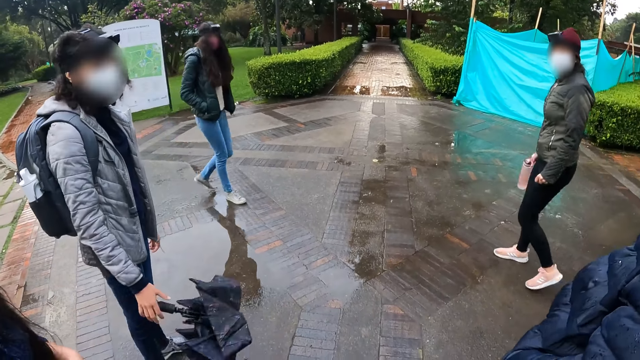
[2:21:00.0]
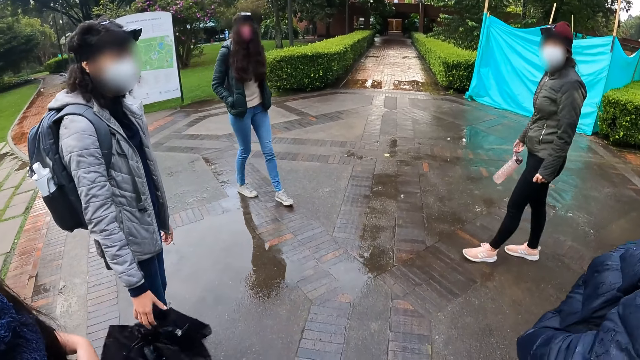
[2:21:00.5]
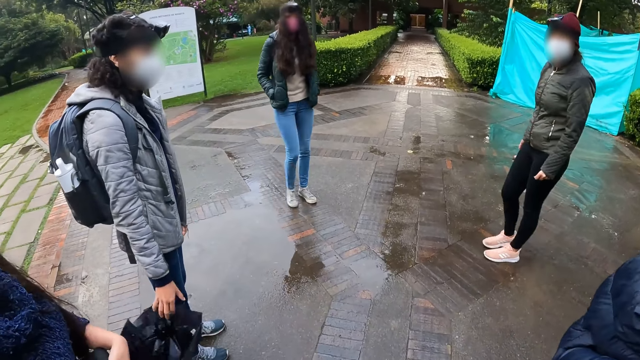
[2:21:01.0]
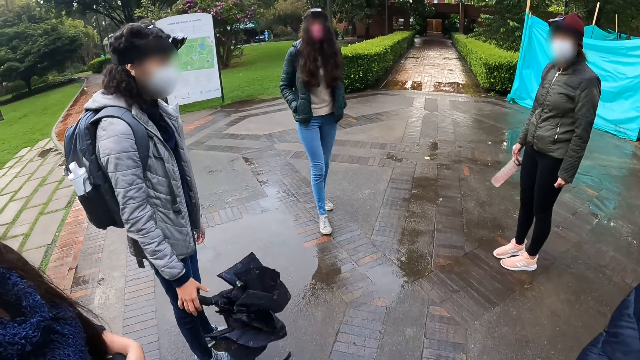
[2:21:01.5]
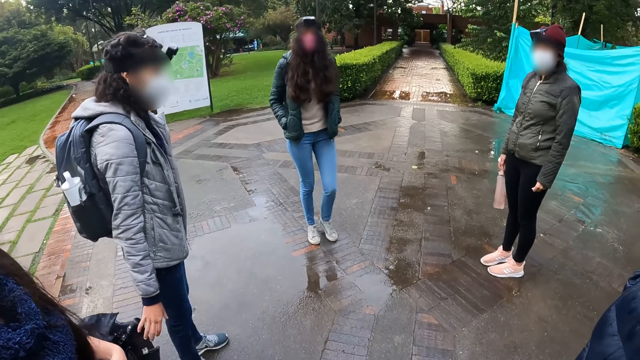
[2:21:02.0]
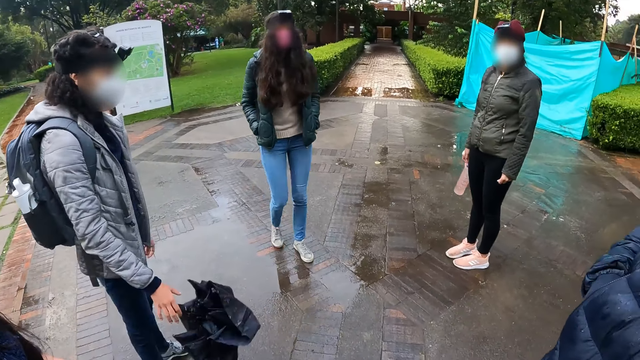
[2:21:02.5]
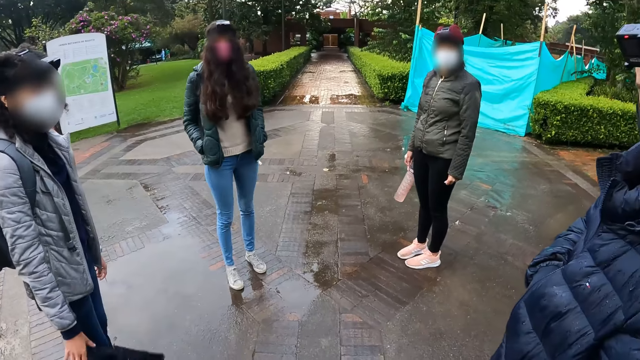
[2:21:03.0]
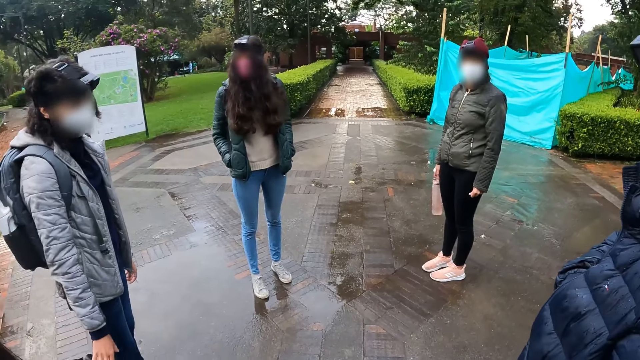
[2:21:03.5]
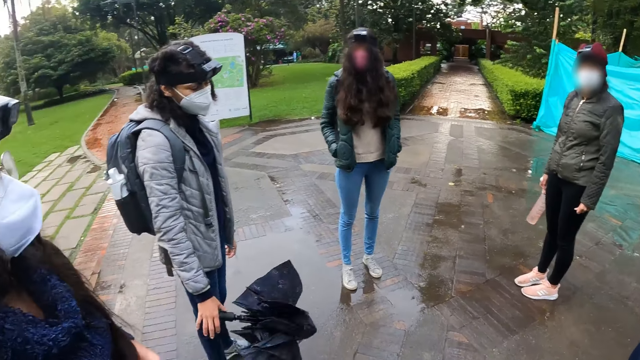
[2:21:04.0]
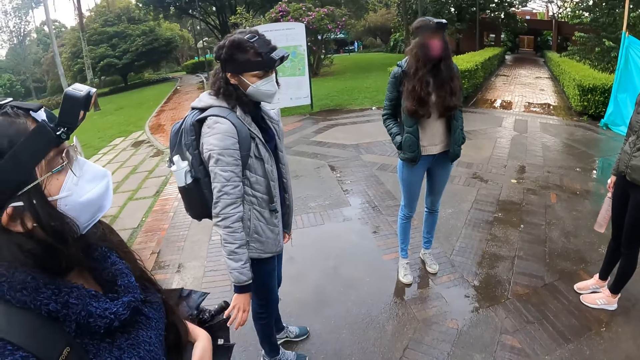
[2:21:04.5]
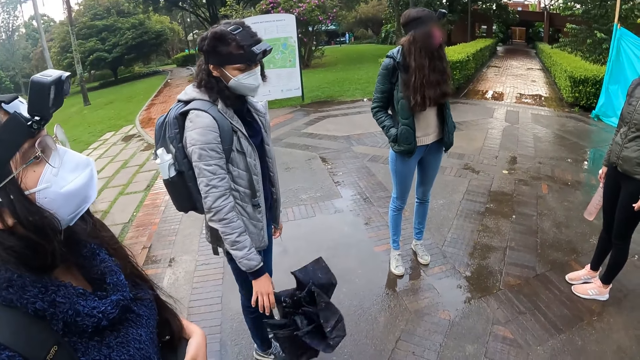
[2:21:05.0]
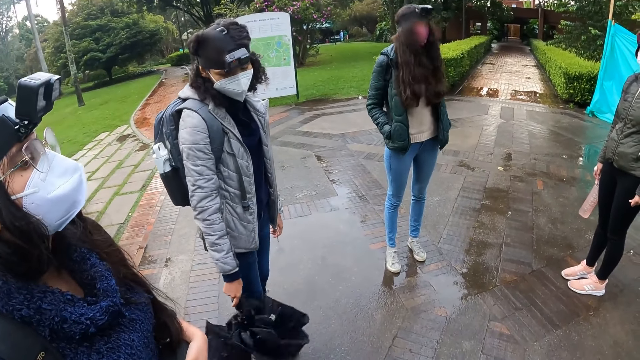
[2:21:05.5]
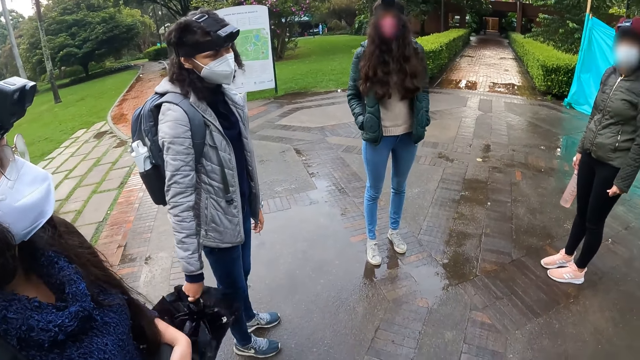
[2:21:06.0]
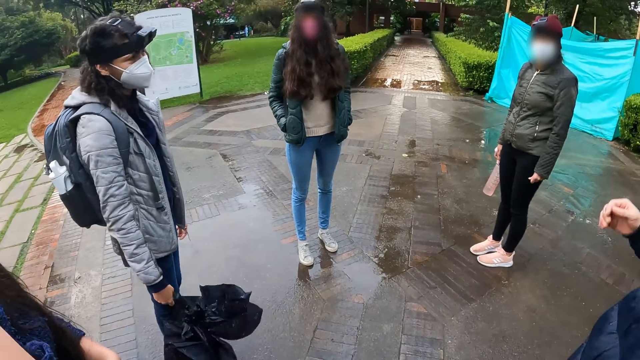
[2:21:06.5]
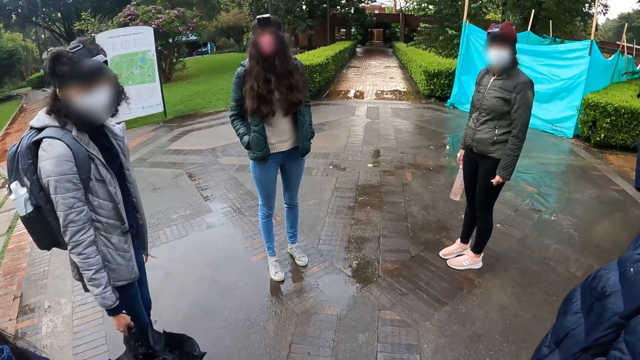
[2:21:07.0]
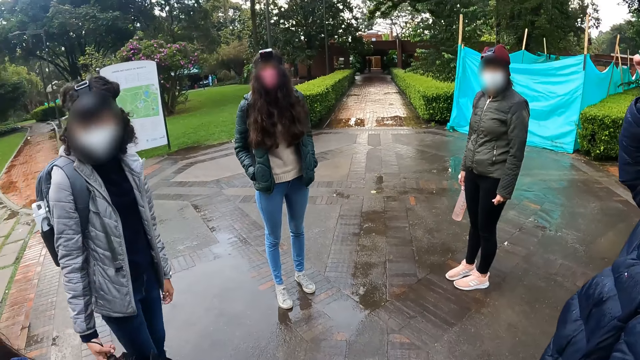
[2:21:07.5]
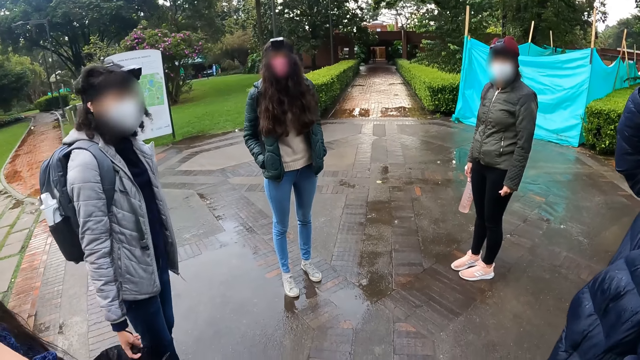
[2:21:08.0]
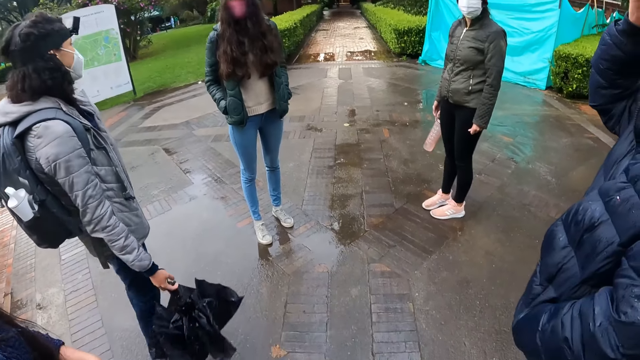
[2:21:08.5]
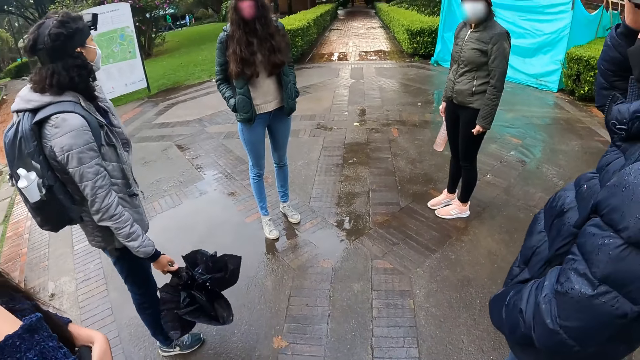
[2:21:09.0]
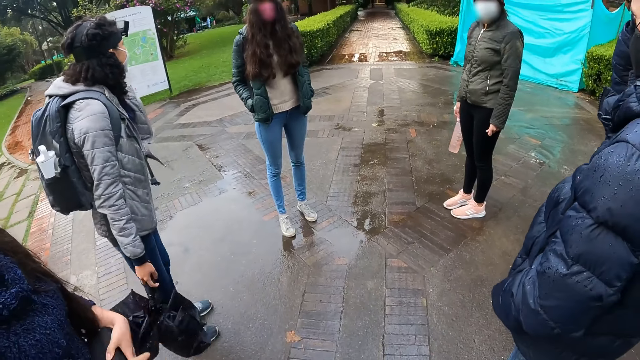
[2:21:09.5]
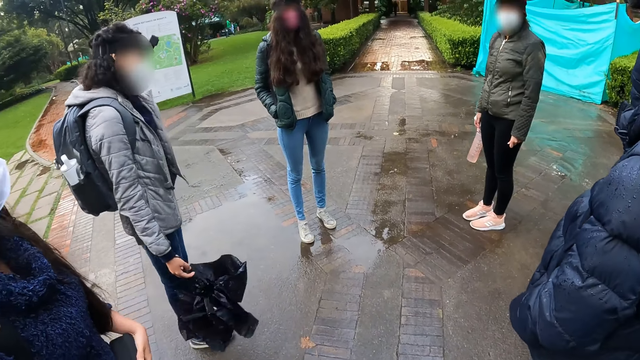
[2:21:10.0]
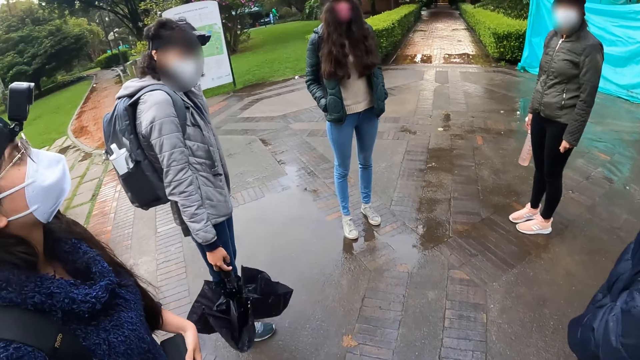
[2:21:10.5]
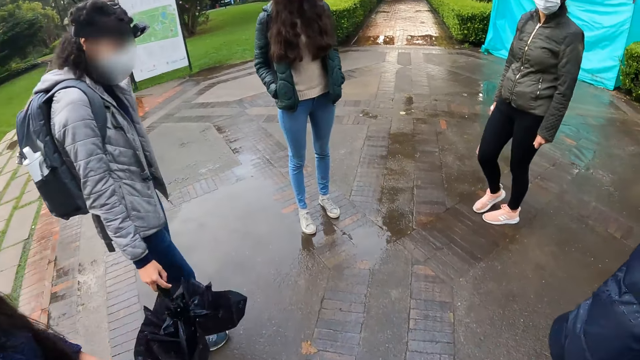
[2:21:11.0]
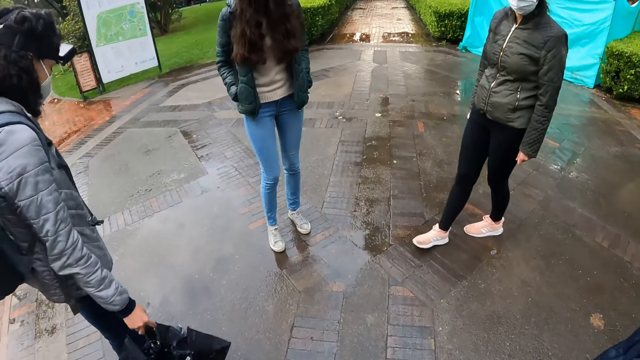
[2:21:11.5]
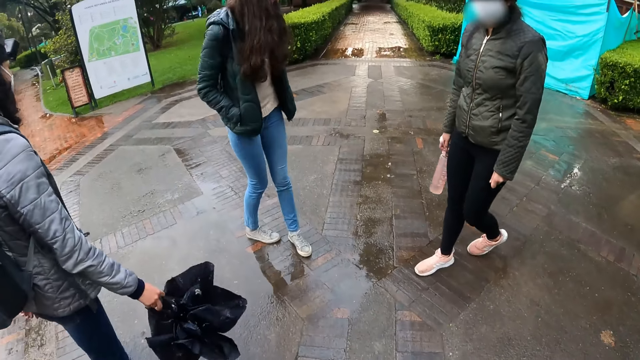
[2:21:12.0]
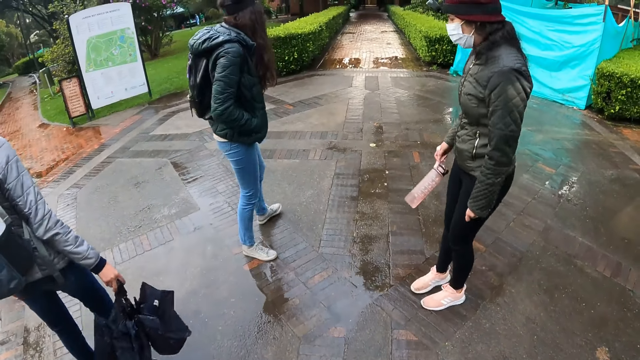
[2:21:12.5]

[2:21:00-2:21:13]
A person raises the hand and lowers the hand.

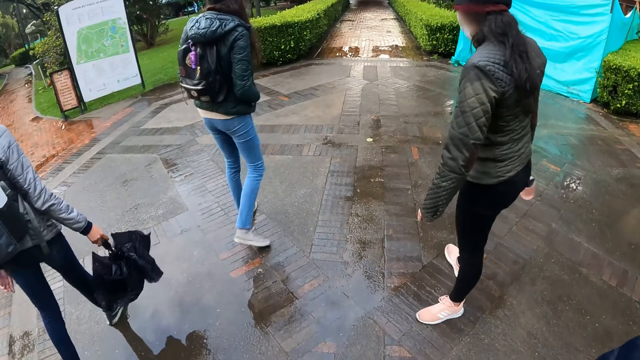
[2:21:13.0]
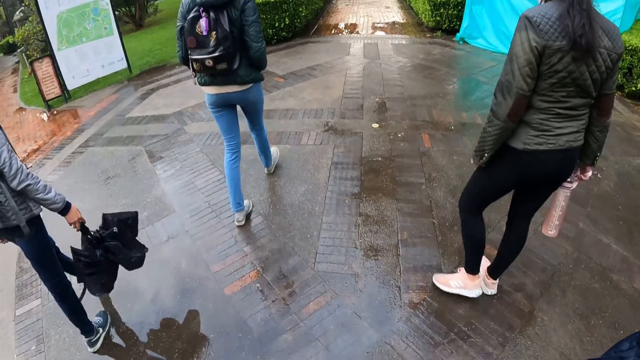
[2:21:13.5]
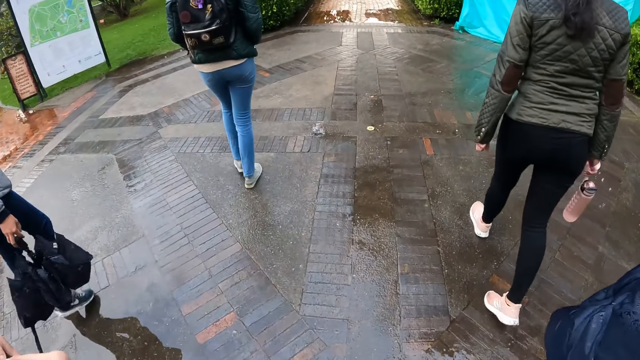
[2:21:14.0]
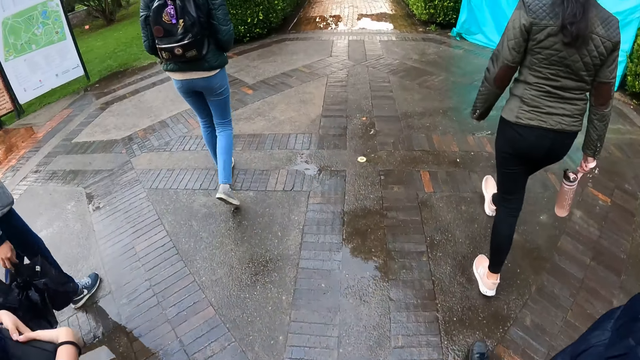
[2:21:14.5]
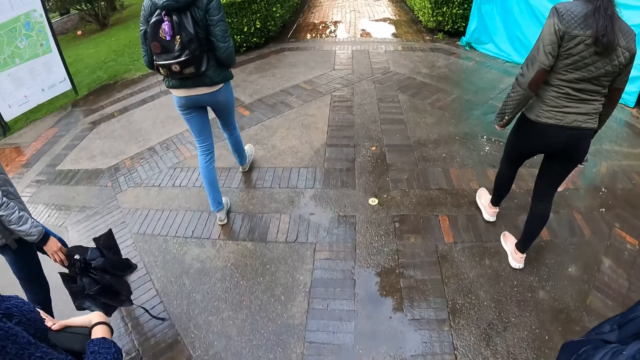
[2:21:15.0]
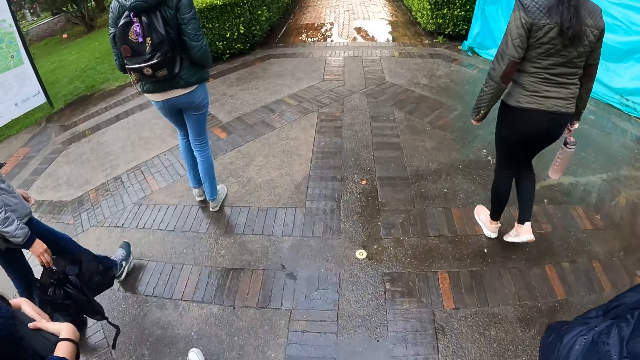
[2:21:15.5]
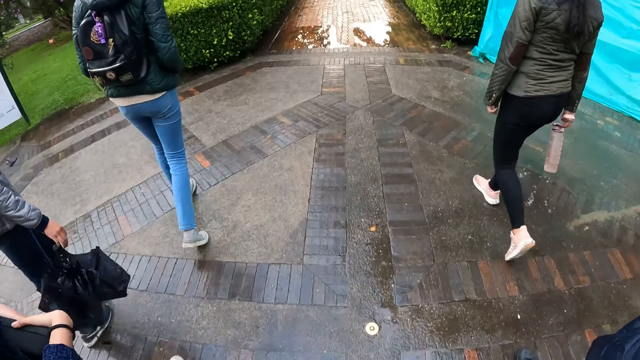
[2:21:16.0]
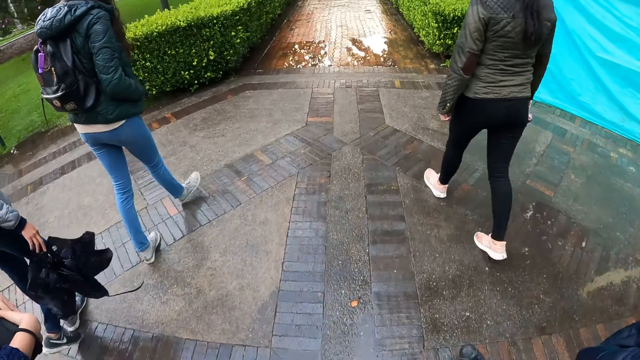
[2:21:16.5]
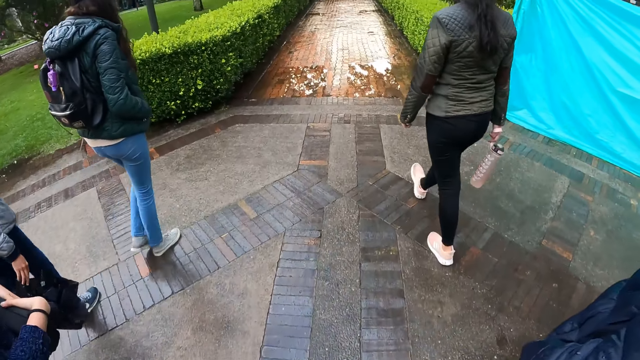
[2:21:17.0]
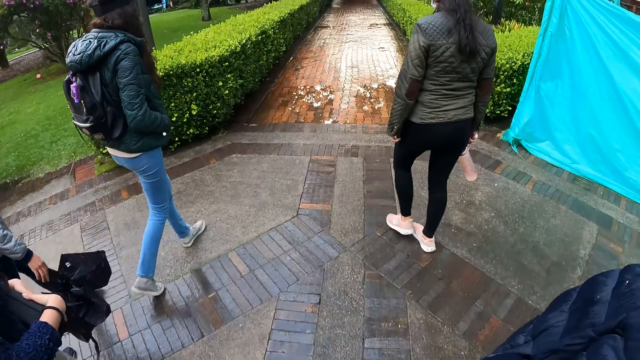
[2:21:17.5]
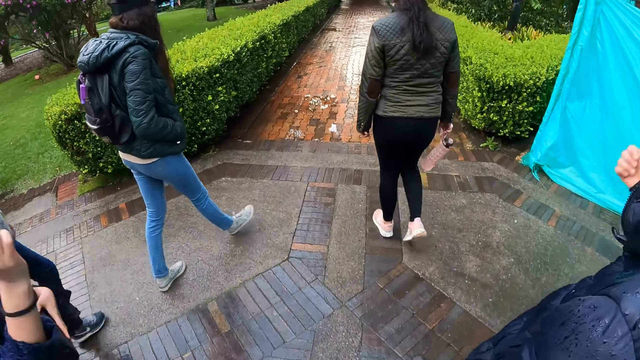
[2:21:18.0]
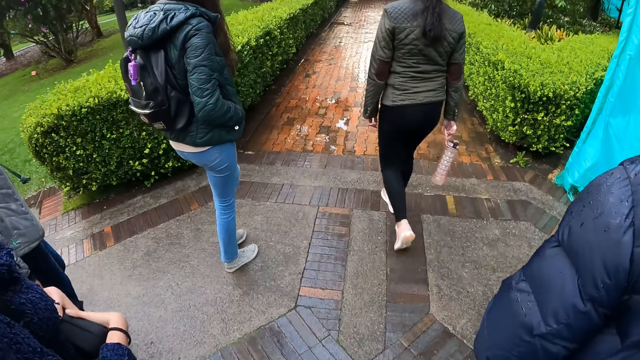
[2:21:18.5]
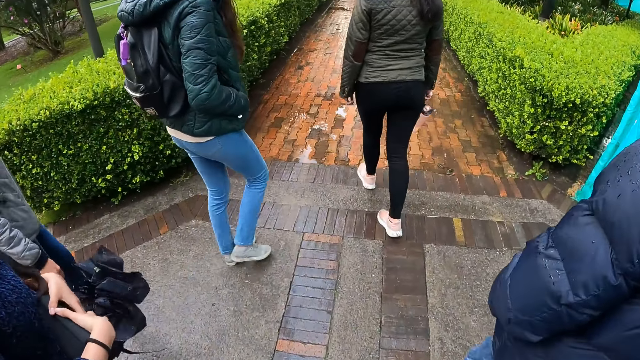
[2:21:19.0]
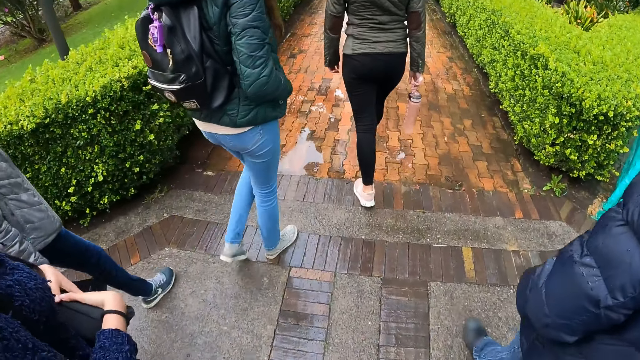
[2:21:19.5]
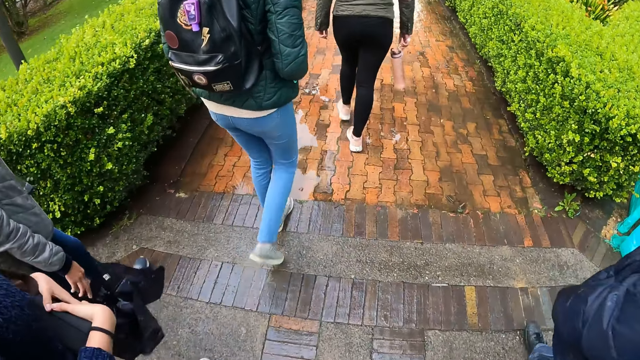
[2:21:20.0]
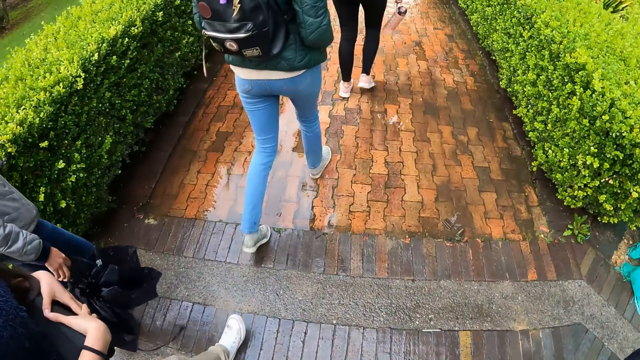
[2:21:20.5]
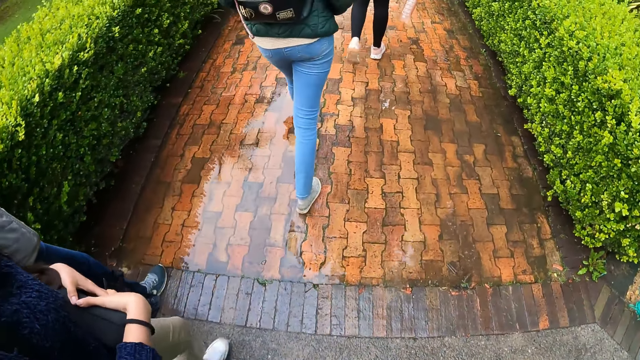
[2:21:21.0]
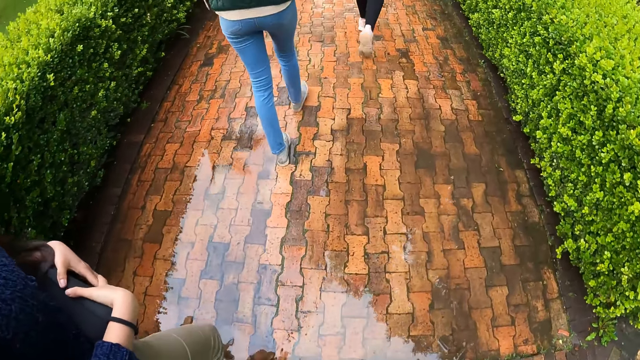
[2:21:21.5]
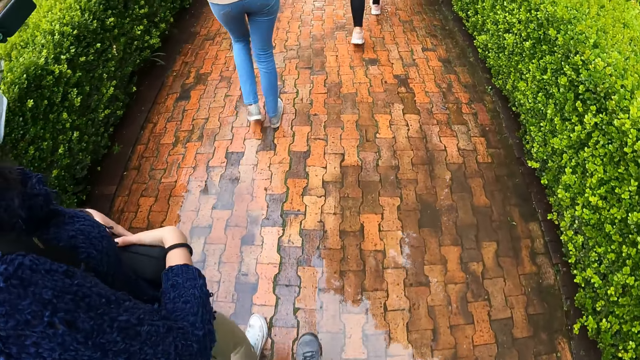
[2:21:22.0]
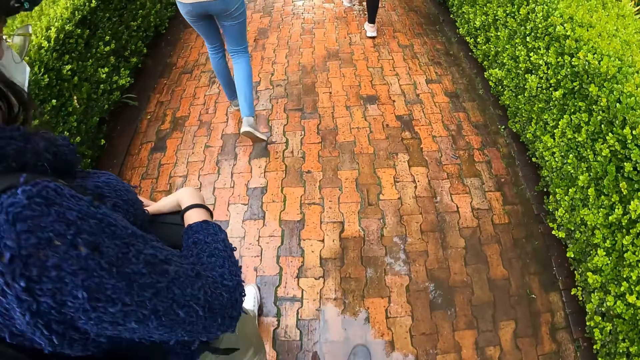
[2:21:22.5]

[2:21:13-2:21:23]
The camera wearer walks. A woman interacts with the camera wearer. The woman raises the hand. The woman holds the box in her left hand with both hands.
